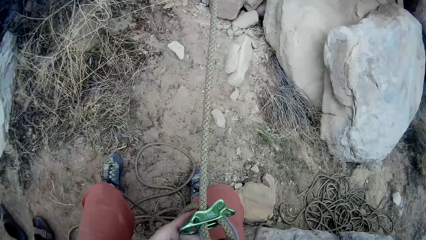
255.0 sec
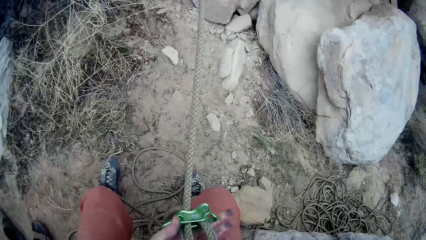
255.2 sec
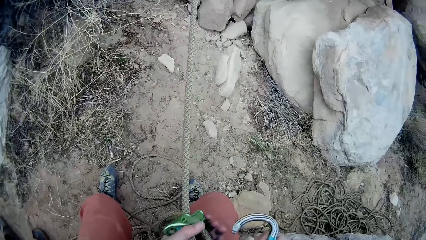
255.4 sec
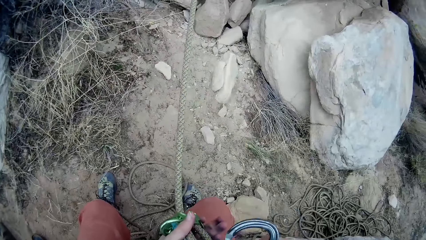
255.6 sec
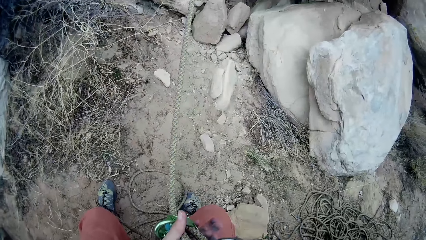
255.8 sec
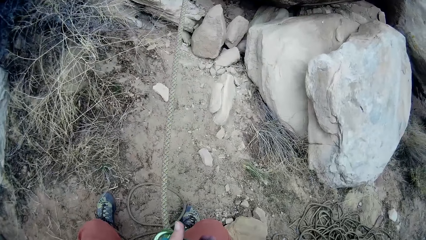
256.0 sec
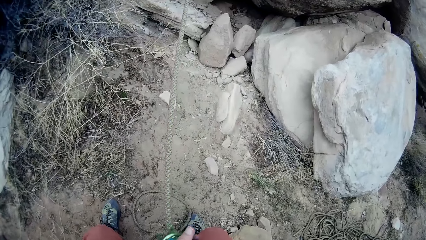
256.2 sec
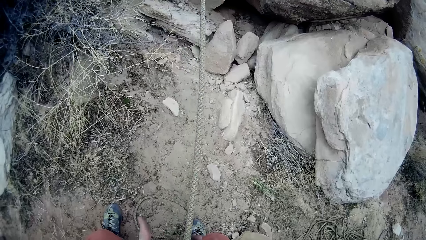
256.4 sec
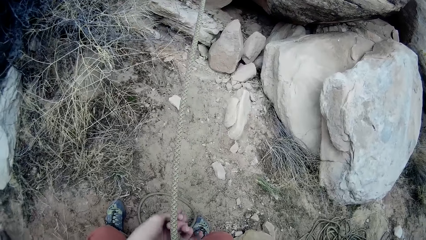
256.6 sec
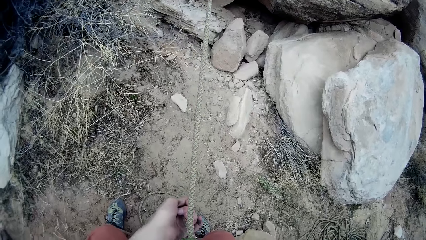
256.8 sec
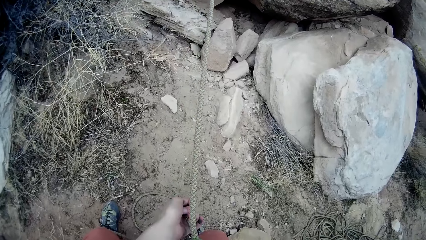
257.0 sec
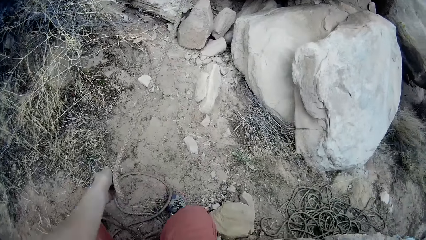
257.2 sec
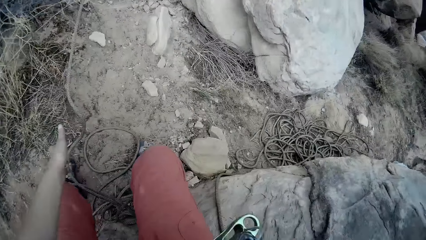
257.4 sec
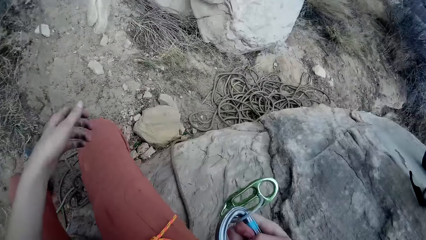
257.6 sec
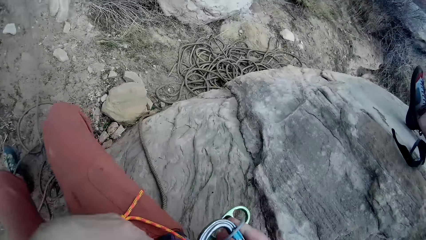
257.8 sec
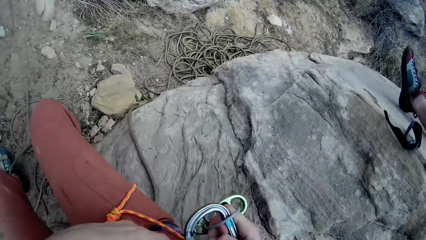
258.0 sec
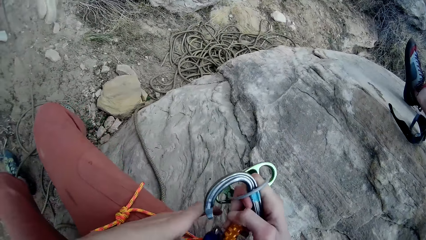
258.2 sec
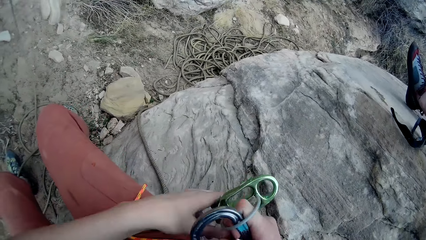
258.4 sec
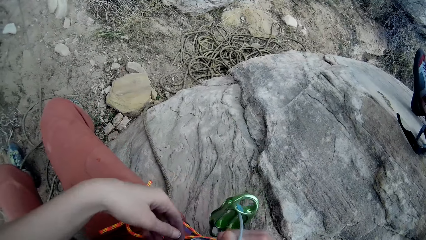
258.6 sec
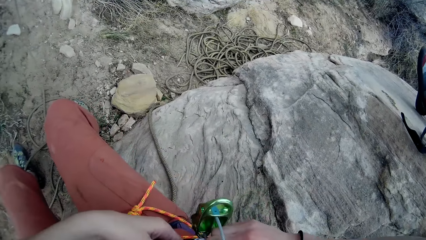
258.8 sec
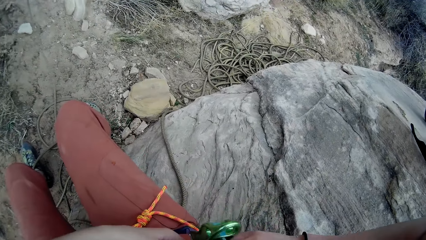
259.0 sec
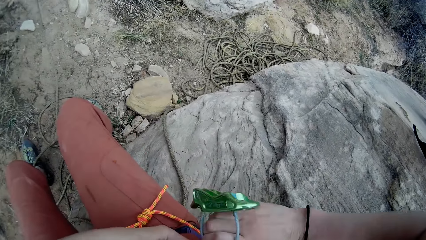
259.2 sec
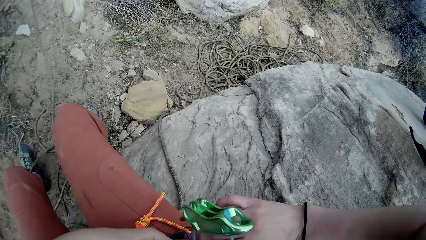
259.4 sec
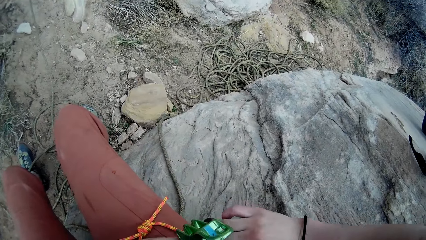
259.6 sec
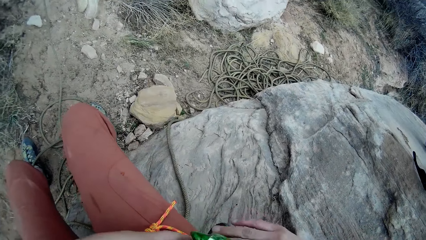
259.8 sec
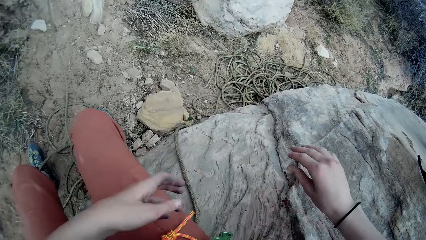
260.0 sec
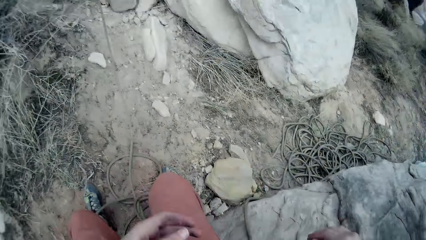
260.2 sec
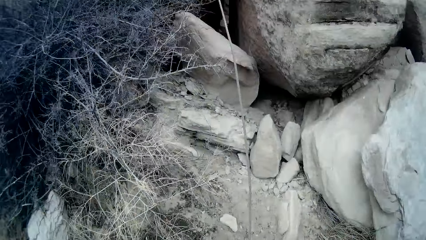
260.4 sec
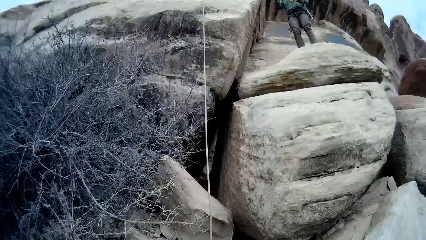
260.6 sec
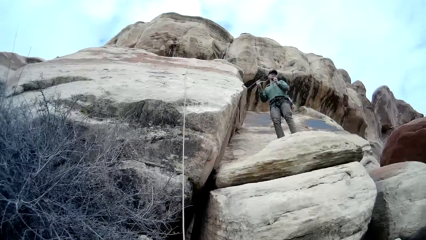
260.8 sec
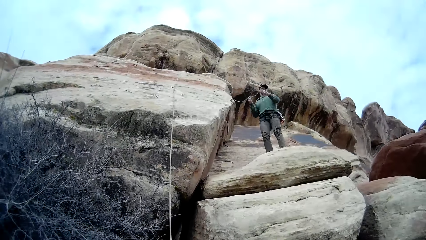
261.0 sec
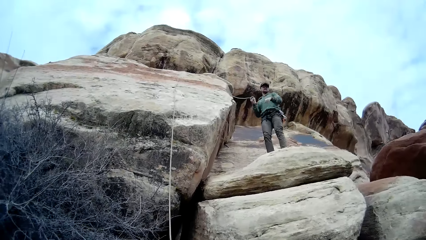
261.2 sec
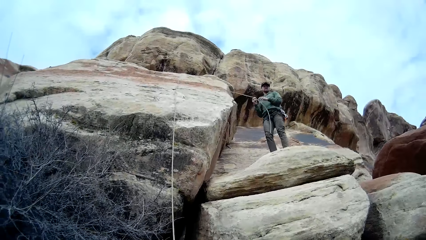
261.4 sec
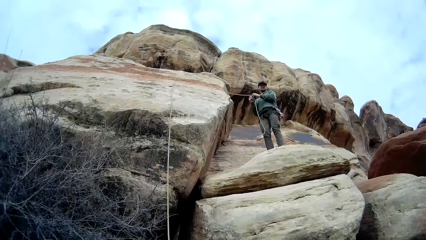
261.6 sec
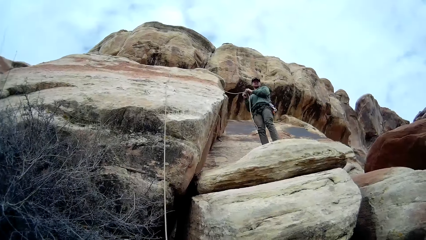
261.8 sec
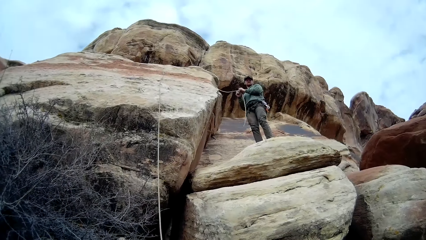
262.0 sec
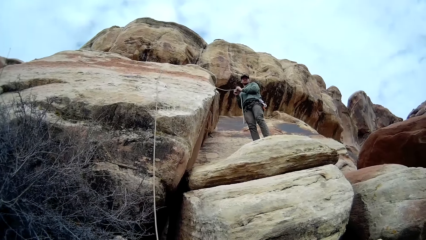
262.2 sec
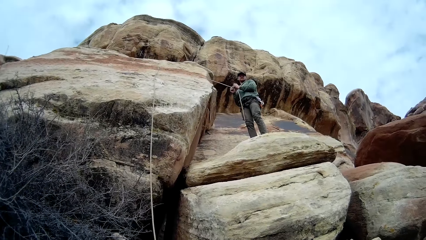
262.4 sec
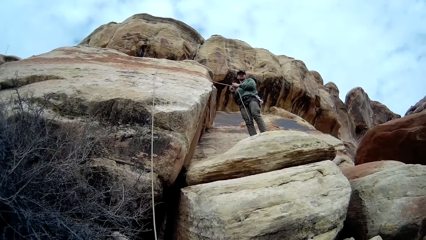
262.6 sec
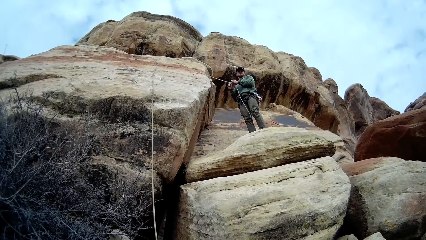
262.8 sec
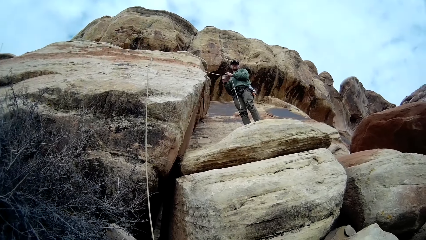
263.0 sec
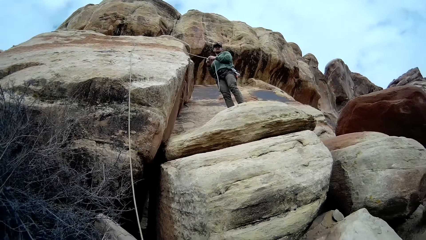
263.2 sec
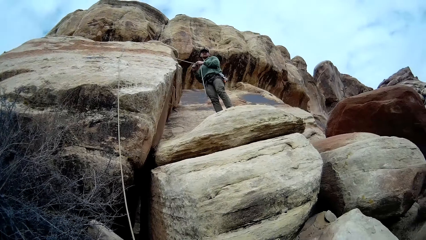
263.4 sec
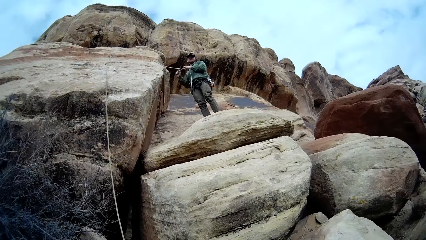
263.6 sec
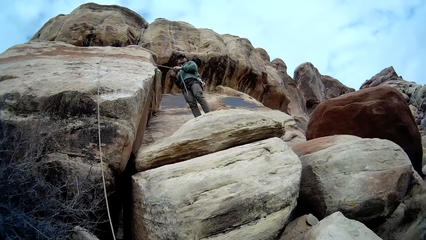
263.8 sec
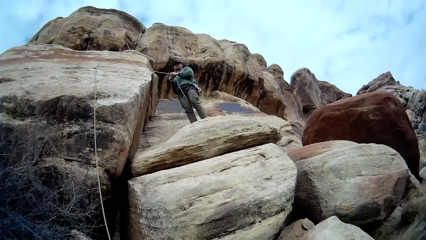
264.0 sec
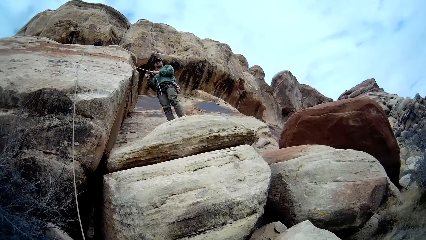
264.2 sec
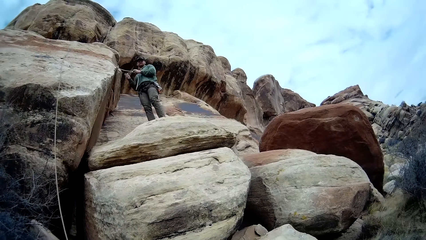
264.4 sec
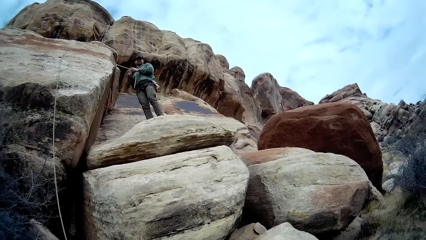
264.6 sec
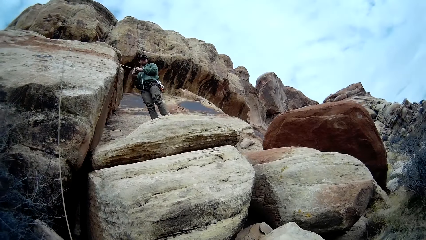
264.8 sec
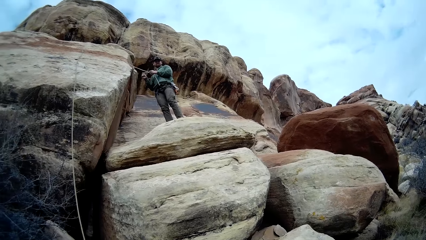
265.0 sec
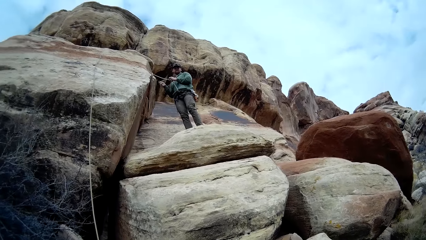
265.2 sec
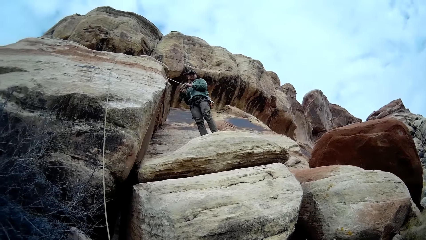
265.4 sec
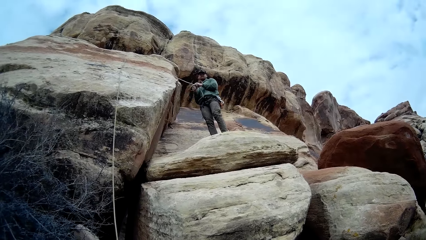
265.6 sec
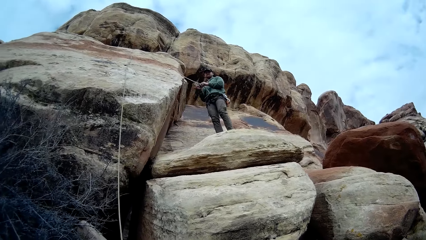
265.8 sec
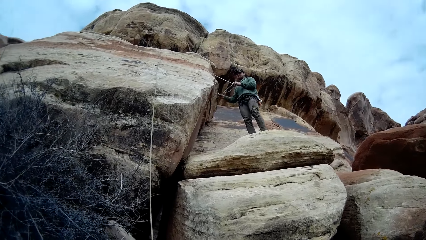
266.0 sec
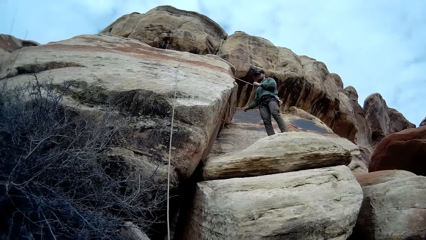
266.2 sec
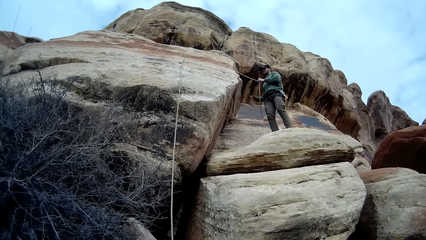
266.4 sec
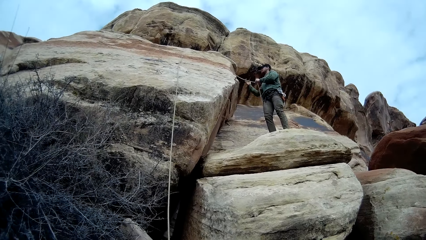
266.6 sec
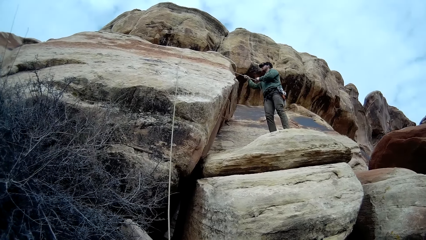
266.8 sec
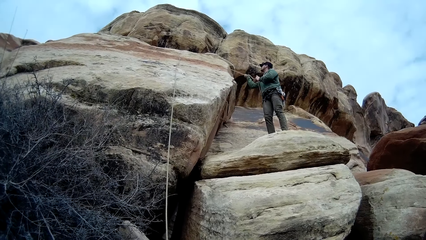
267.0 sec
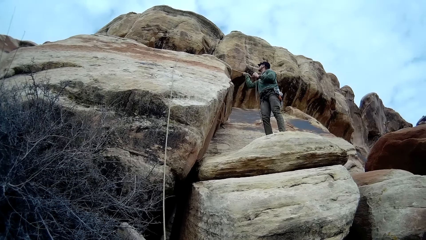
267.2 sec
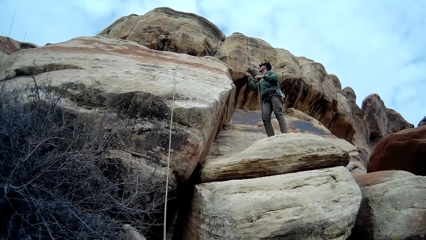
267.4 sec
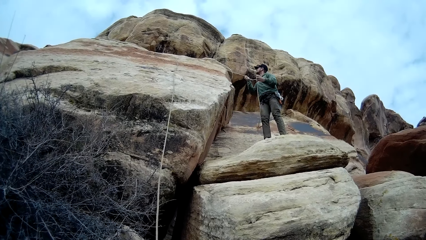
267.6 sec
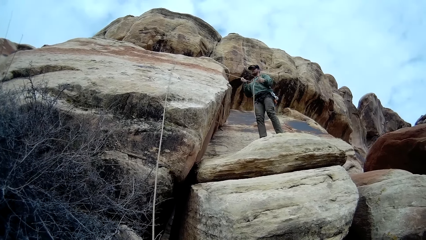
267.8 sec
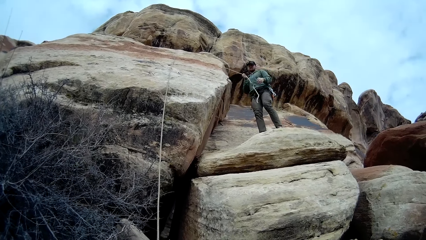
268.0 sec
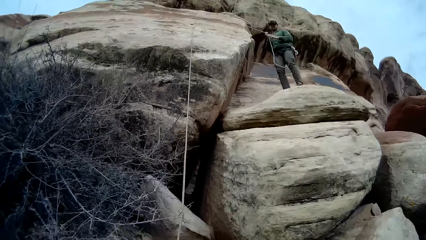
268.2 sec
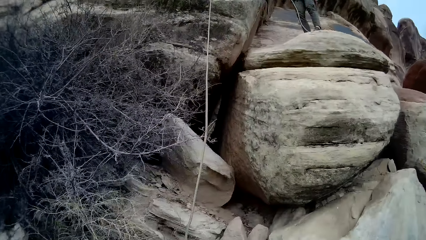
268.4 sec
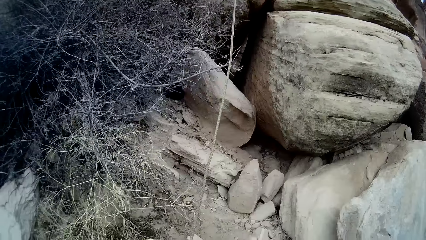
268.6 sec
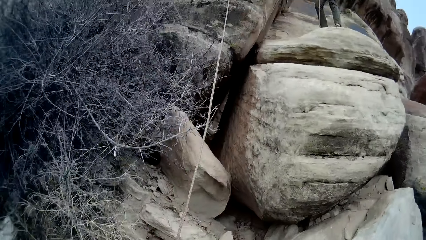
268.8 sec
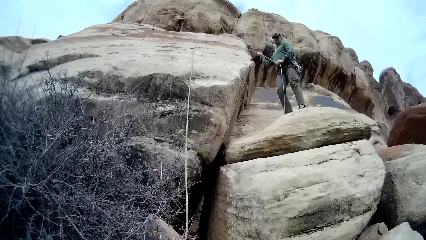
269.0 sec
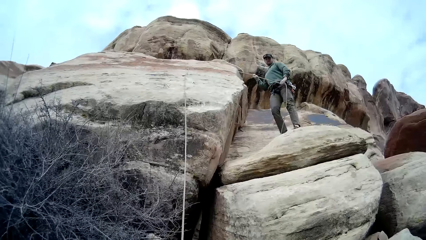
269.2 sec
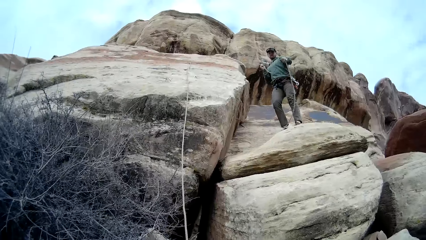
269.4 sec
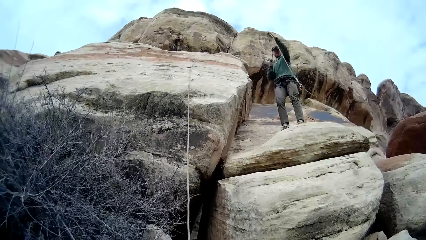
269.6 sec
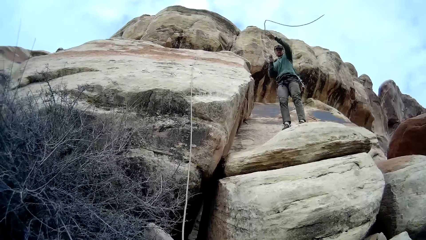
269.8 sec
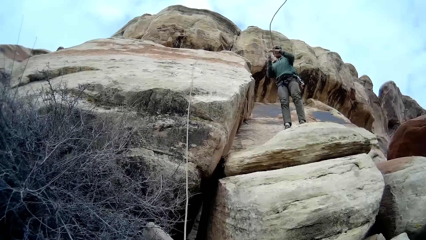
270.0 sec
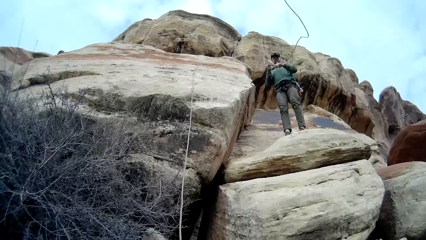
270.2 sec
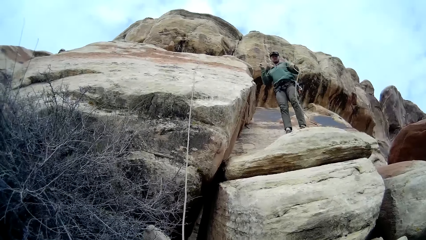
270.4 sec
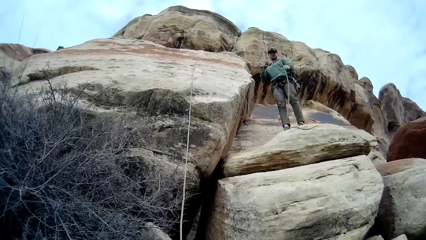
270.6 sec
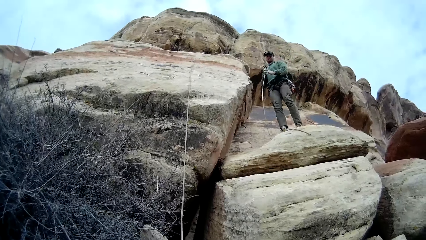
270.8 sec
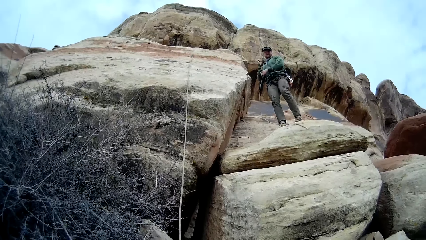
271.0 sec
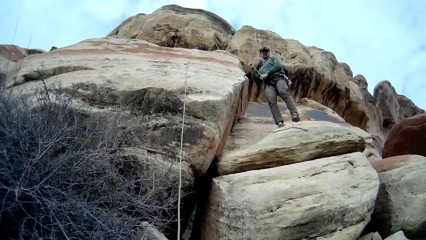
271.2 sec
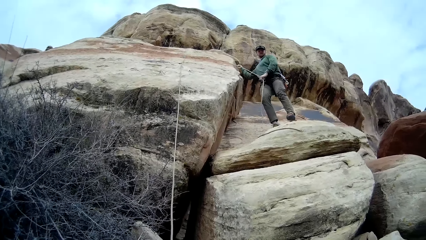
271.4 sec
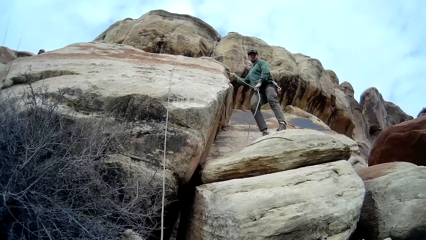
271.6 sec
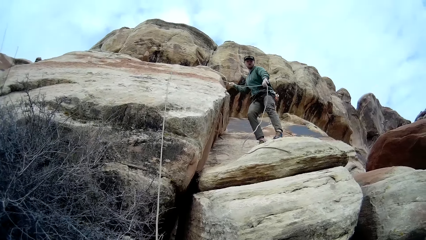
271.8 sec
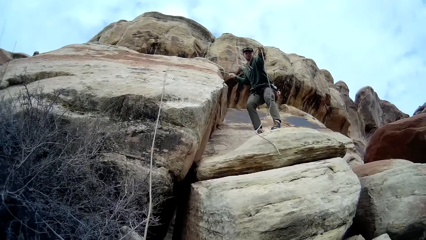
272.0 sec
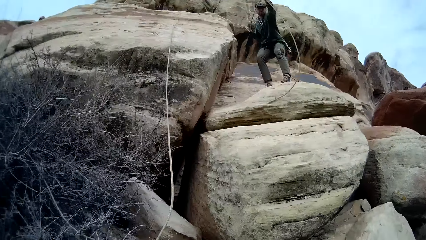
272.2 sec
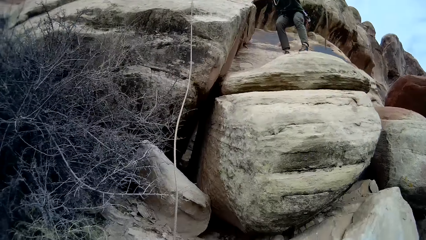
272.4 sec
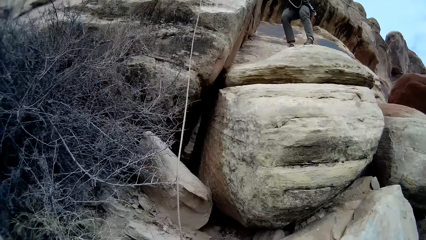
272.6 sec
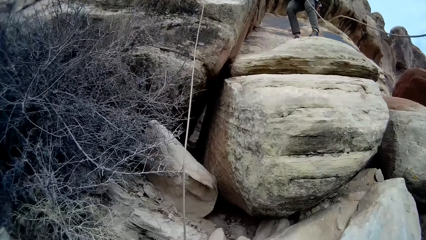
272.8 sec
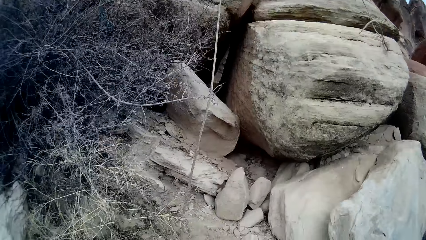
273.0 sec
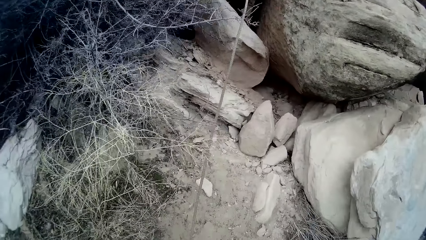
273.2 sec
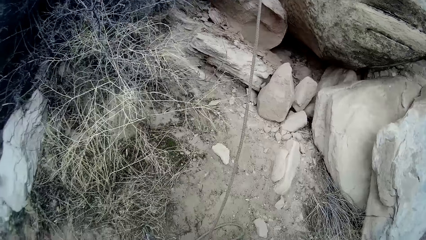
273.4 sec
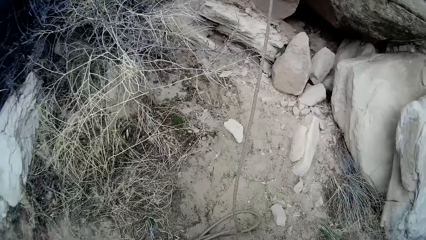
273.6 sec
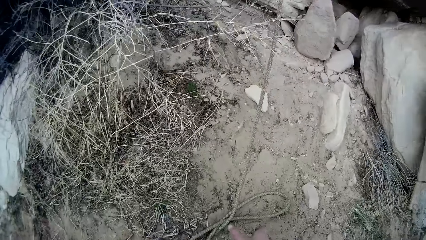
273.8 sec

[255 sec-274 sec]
The camera wearer adjusts a hook on a rope with a hand. He drops the rope on his right leg. He looks around a mountain. A man adjusts the rope with a hand. The man loosens the rope in his hand. The man throws the rope down and pulls the rope with a hand. The man extends the rope down a rope.
